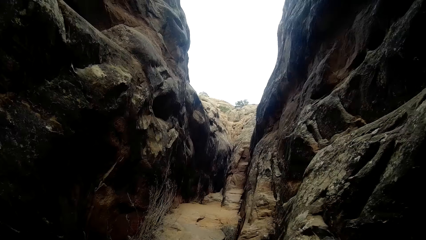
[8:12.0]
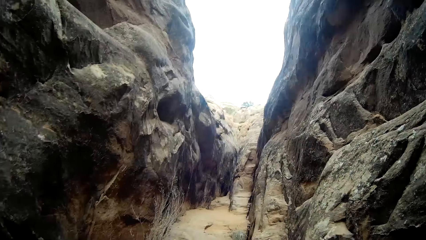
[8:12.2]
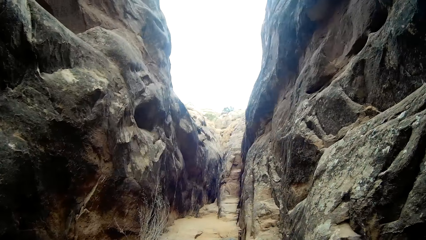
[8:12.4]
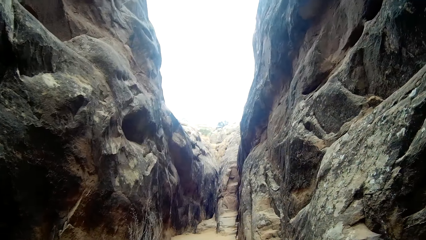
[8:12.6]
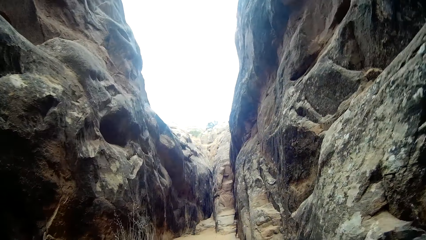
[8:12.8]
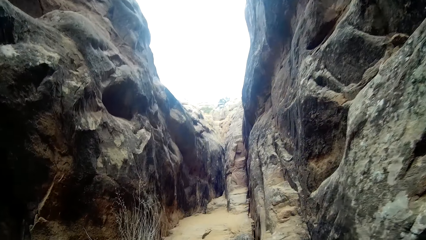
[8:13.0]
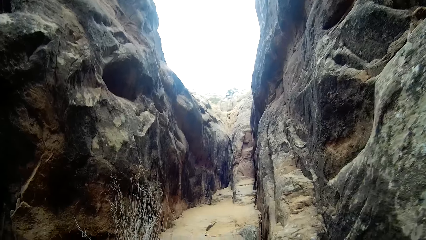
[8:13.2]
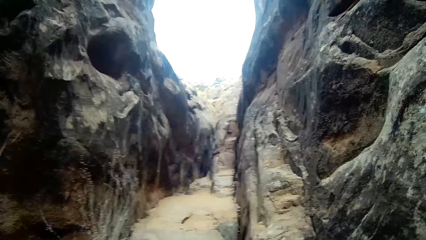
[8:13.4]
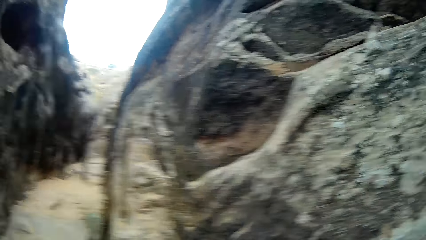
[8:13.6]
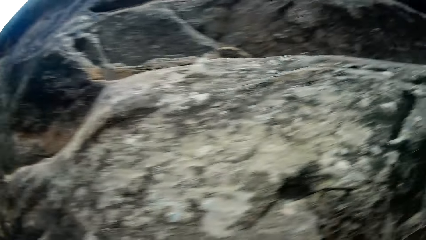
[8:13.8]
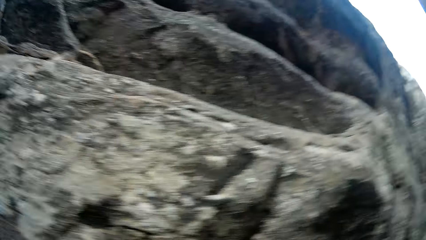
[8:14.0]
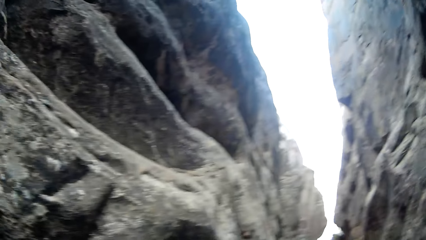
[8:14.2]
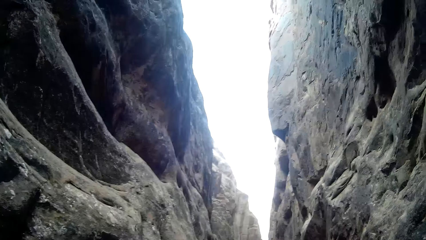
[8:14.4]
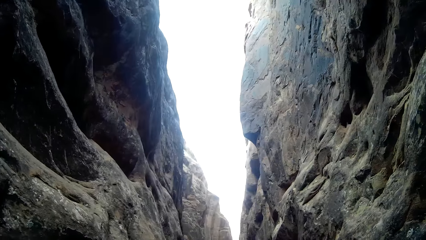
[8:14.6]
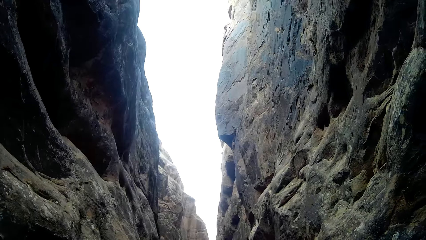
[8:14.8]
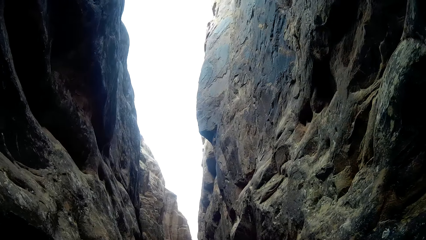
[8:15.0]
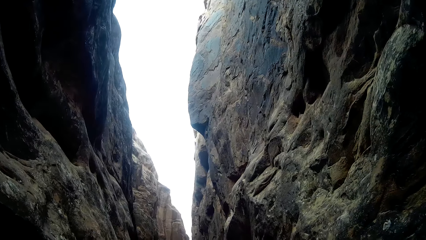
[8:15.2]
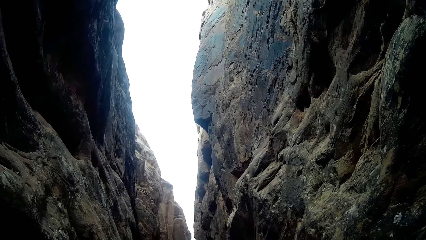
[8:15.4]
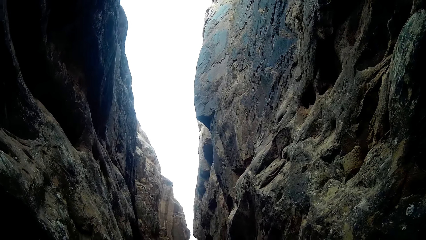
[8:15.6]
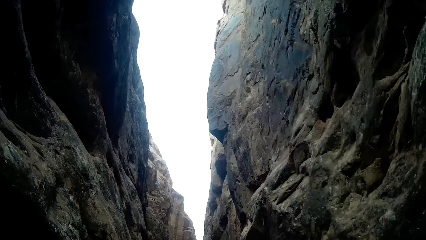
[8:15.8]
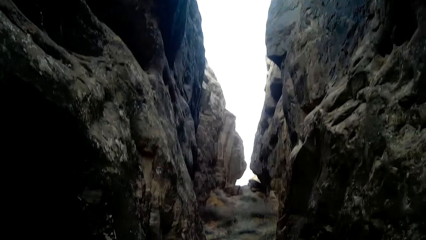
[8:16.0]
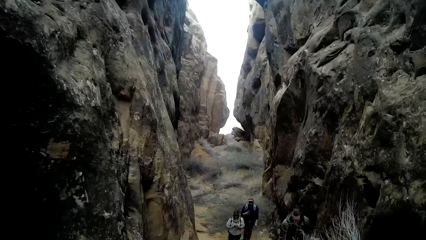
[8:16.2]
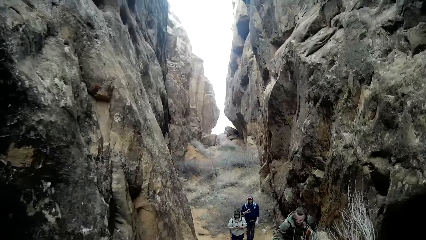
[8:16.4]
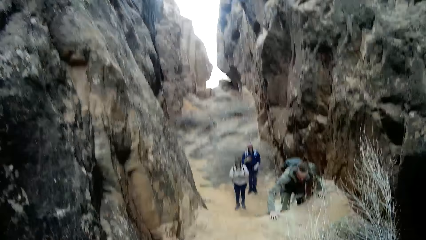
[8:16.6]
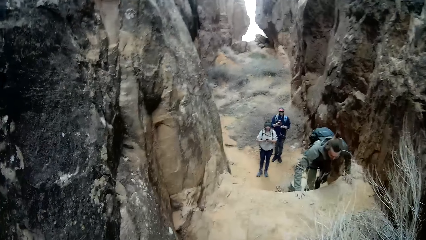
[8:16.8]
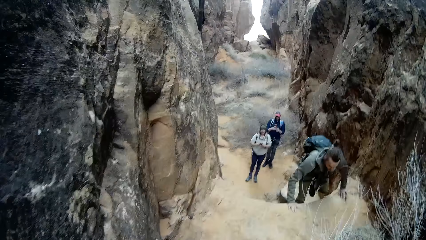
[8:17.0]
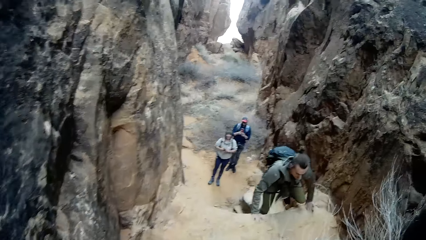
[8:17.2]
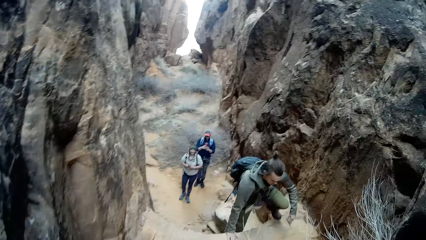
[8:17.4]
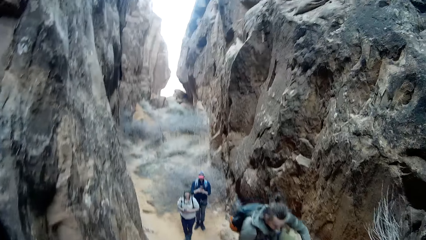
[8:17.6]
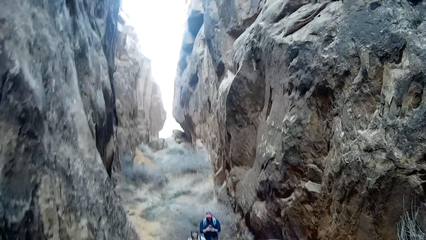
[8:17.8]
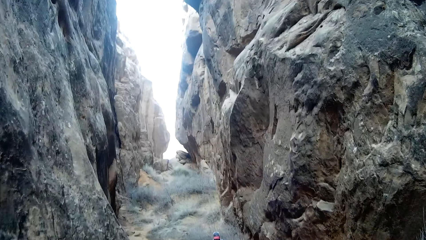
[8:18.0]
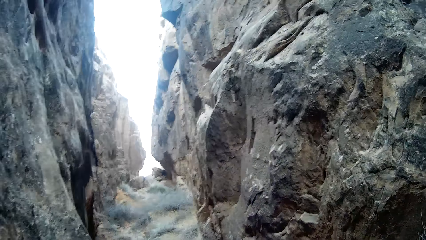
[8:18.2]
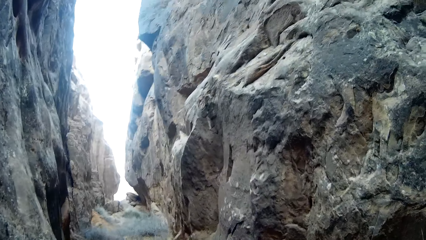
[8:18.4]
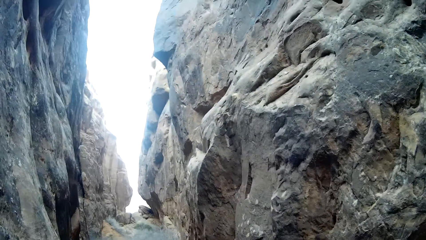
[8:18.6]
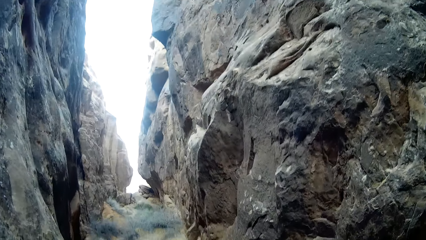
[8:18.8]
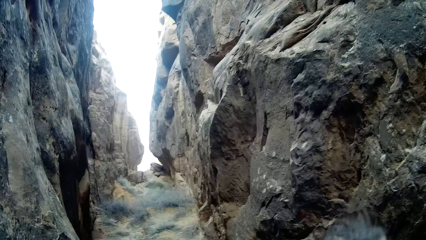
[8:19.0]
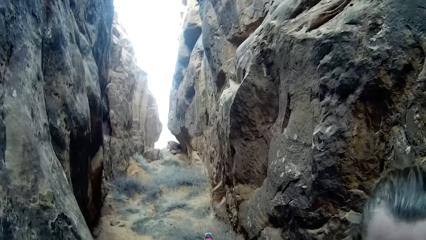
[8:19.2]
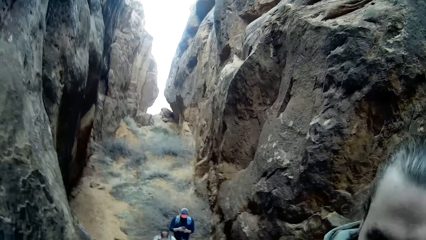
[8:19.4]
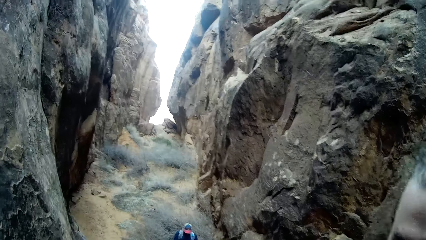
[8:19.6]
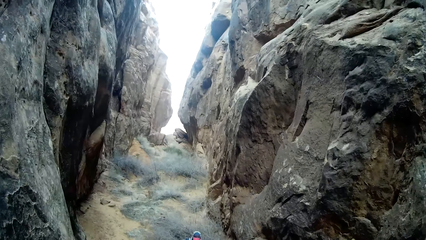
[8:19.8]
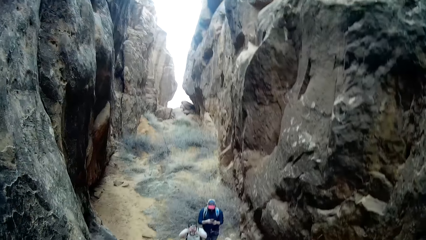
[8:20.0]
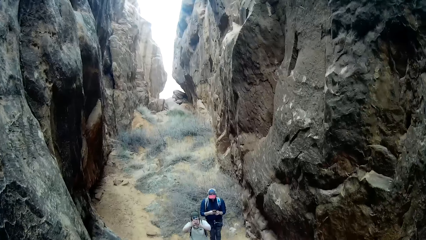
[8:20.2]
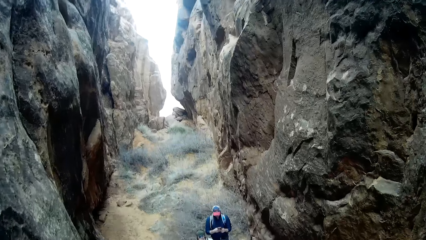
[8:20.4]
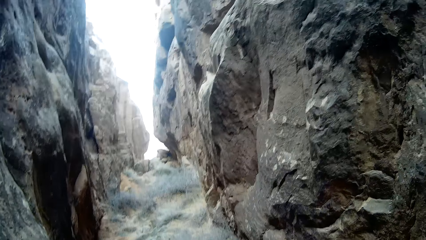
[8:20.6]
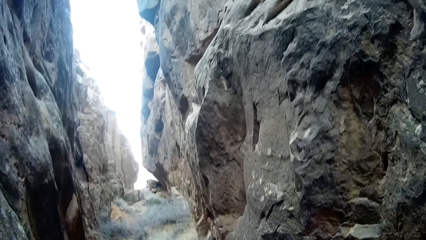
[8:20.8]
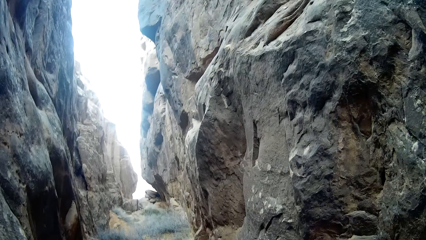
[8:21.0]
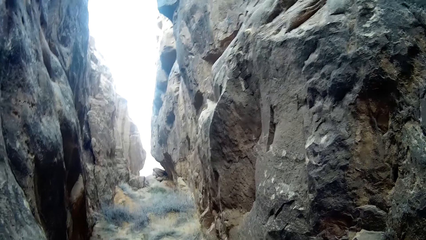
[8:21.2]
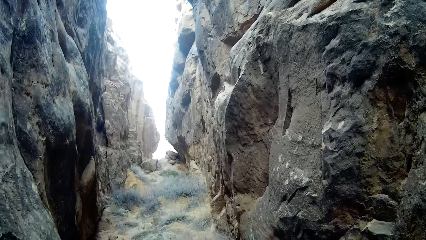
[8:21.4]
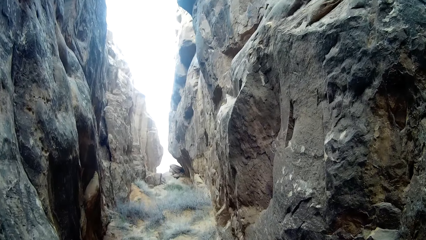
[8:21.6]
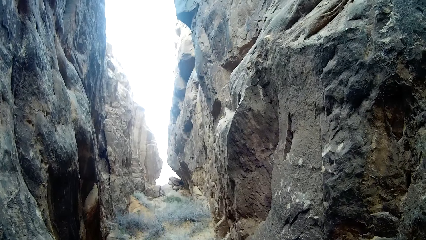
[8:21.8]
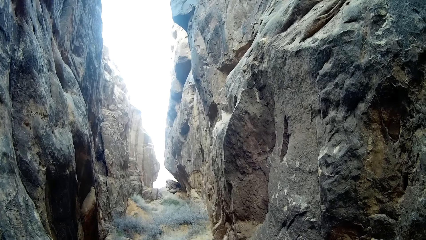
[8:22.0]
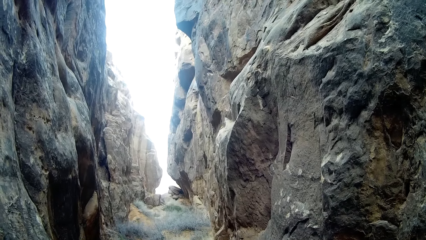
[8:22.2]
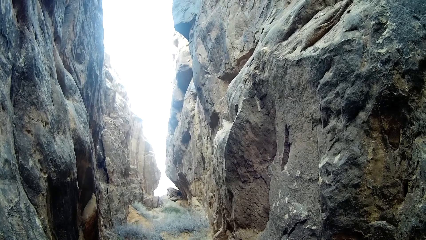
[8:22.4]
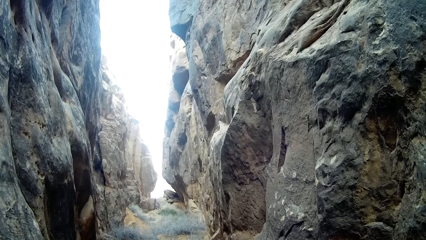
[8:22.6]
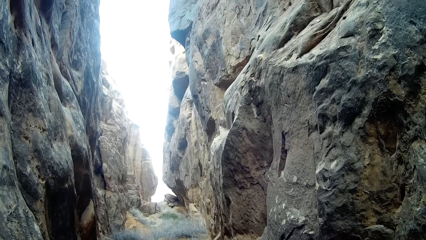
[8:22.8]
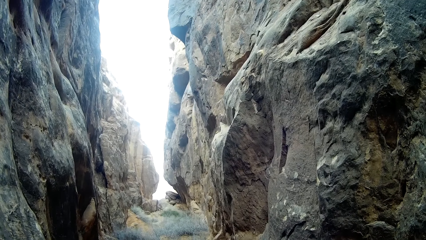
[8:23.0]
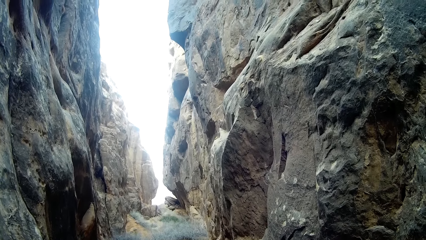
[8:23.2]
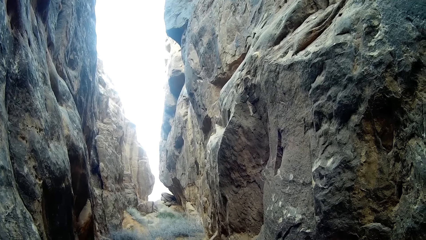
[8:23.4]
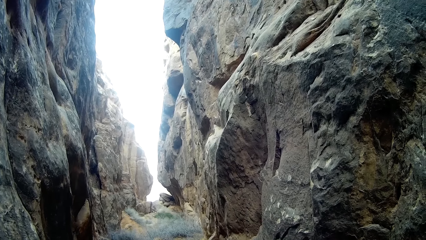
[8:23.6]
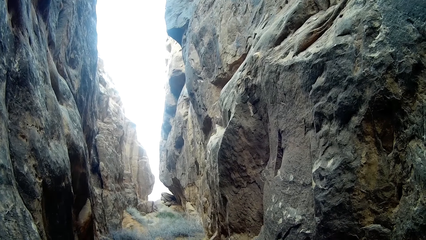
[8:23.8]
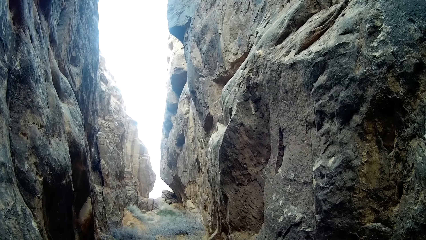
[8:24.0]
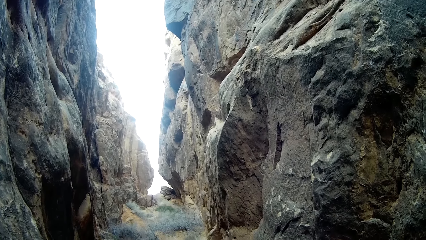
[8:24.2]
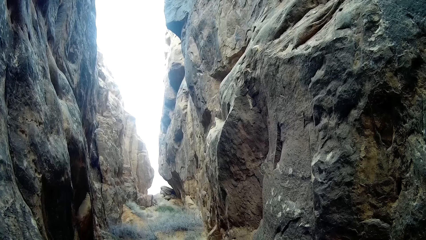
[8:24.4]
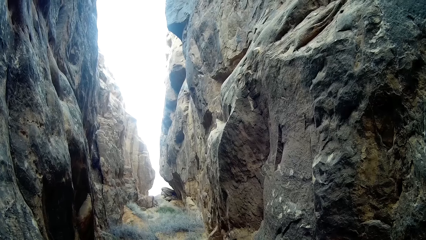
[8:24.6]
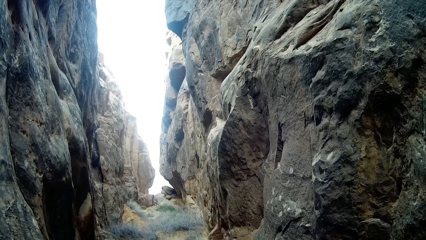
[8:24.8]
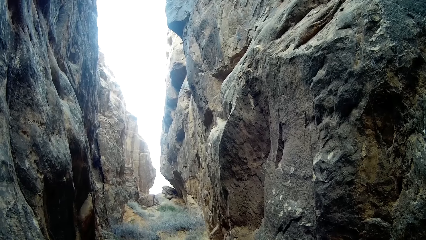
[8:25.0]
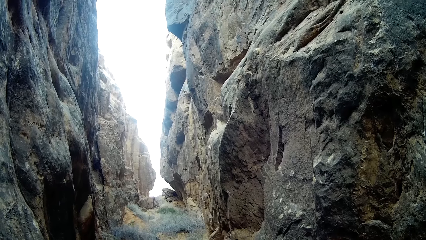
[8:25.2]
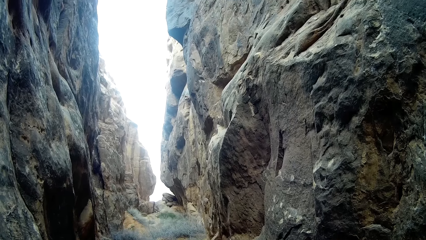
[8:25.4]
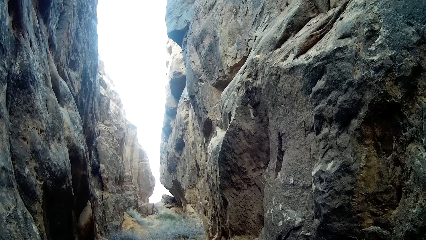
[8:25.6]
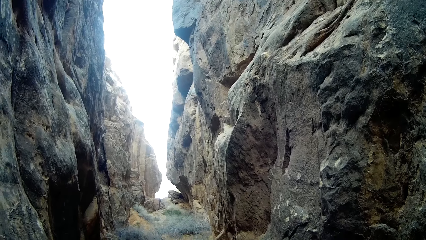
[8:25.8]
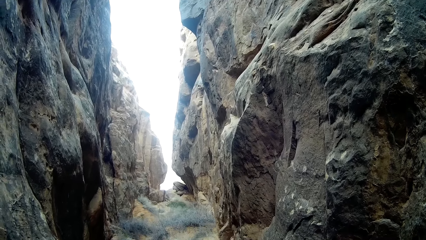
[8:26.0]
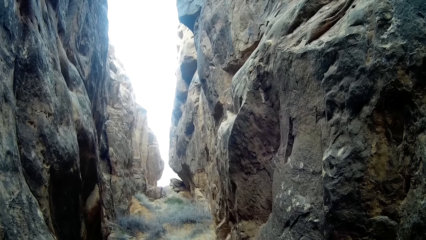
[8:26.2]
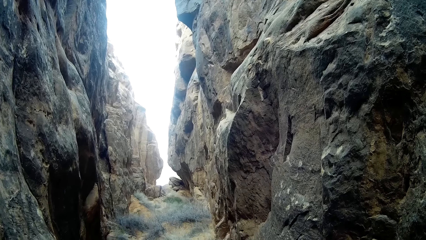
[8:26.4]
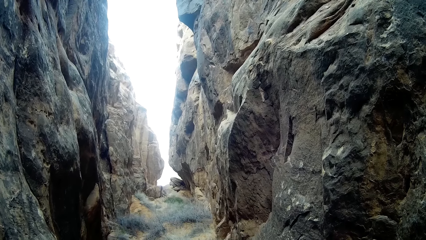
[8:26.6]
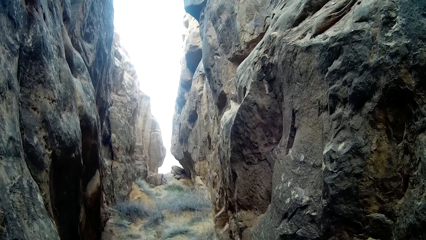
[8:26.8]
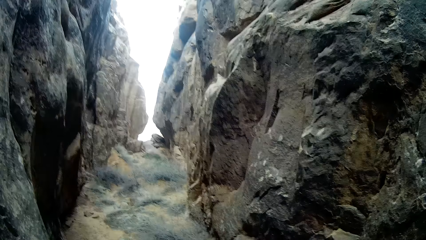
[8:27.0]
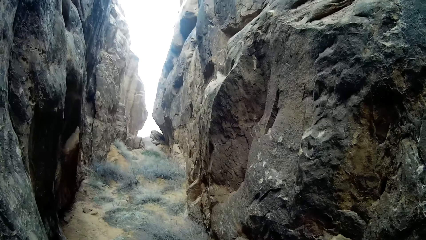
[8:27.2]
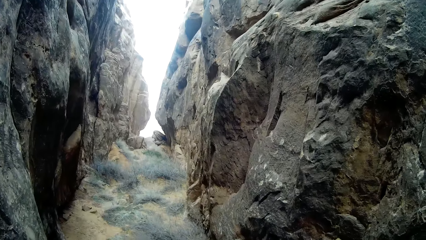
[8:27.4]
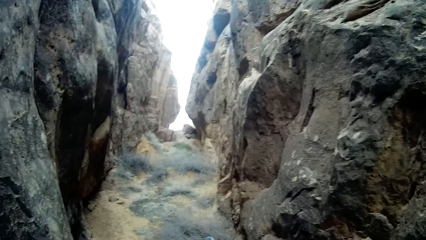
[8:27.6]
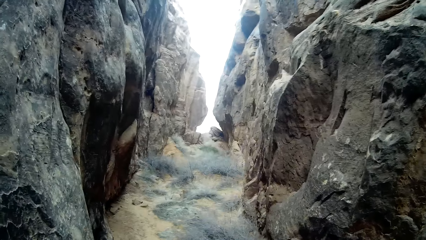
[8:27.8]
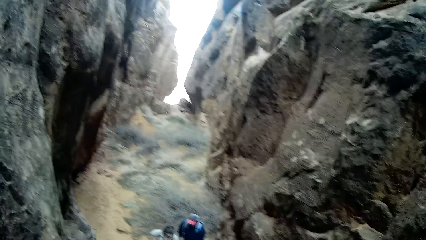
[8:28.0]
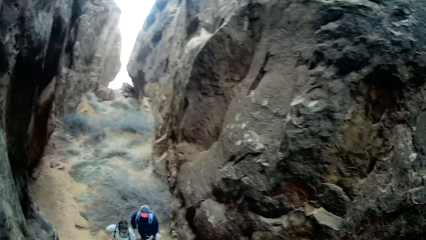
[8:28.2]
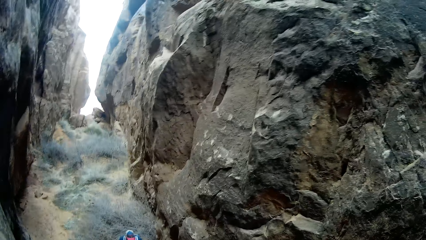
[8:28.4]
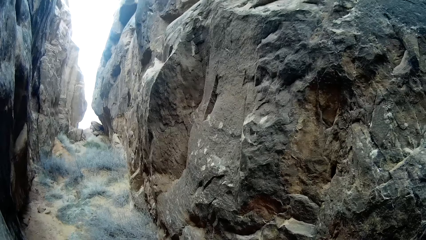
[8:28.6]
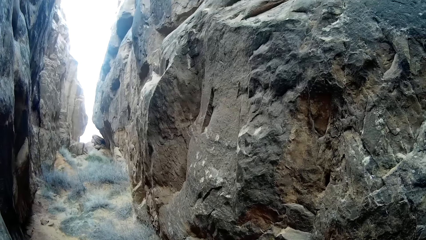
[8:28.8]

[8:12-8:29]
The camera wearer turns around. They walk between the rocks. They look around the rocks. The man climbs the mountain. Another man looks at the camera wearer. The camera wearer walks between the rocks.
